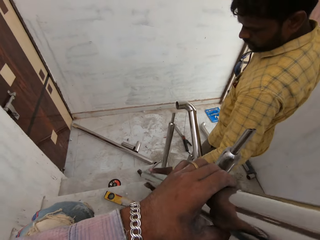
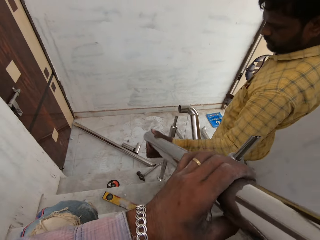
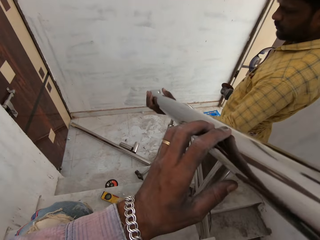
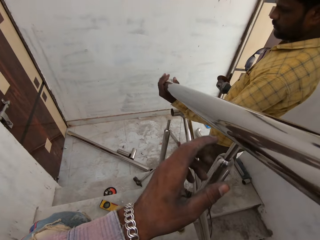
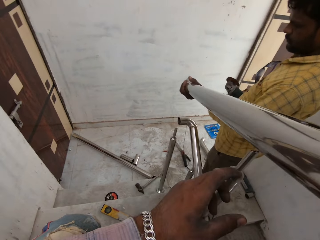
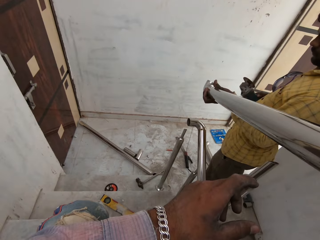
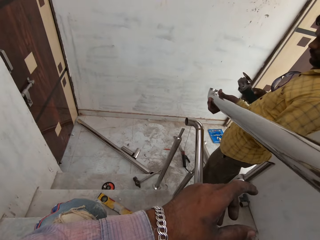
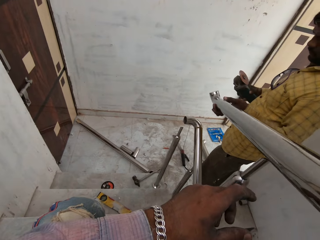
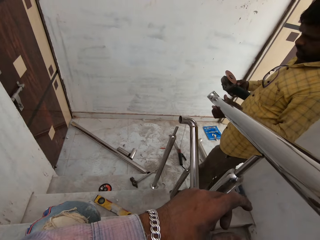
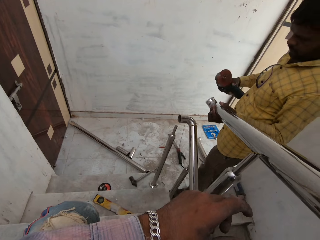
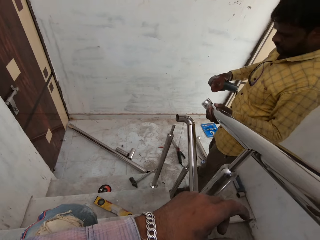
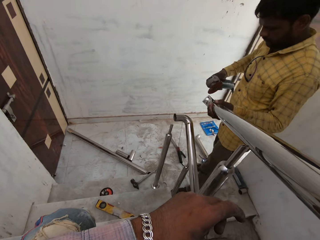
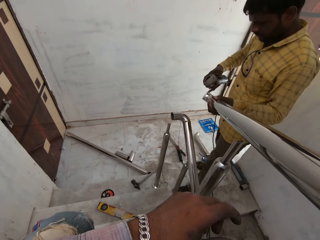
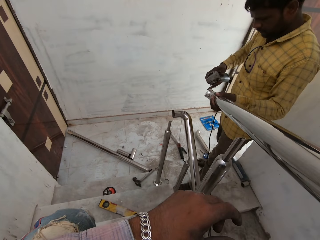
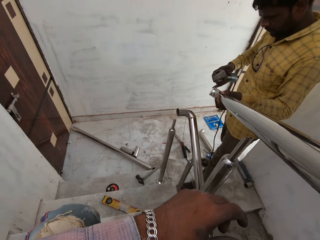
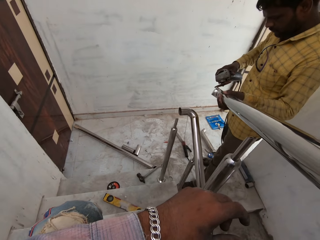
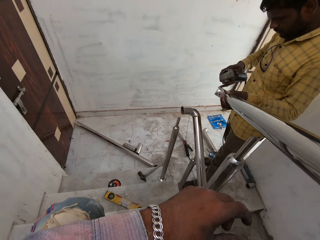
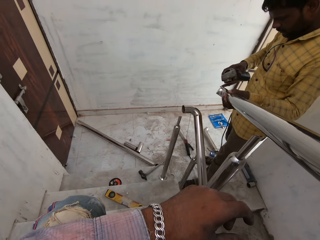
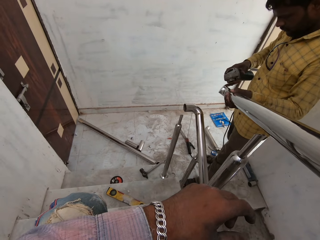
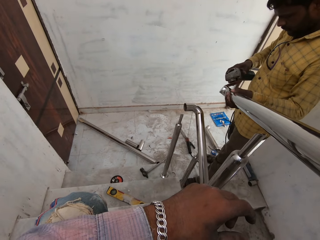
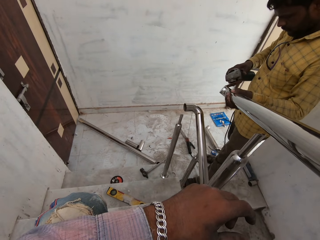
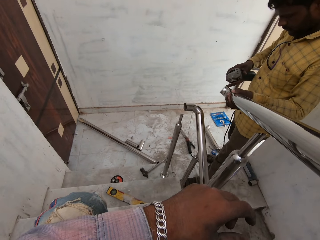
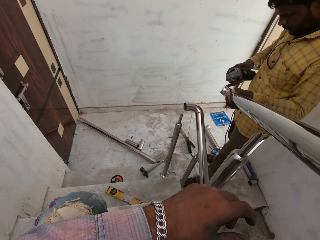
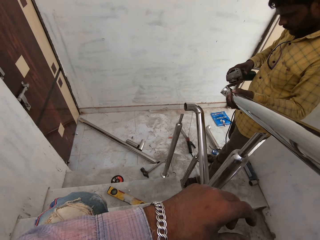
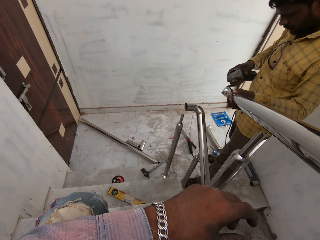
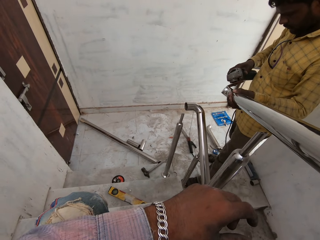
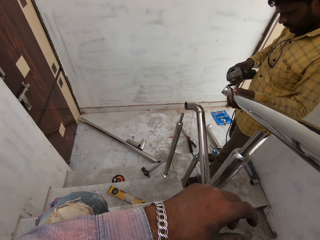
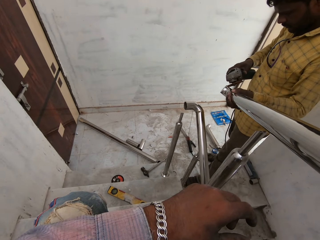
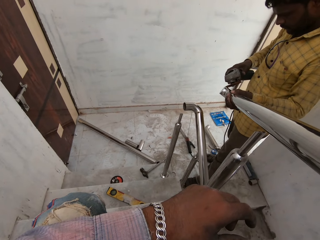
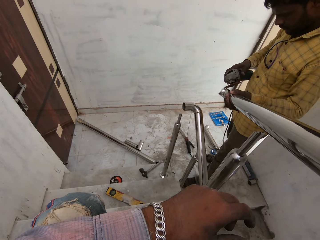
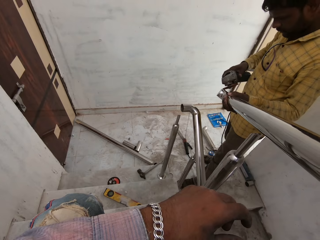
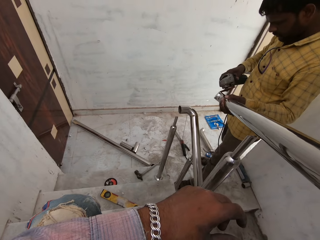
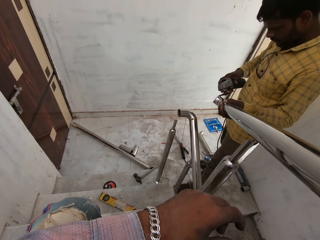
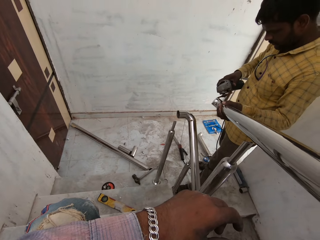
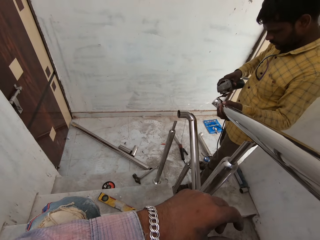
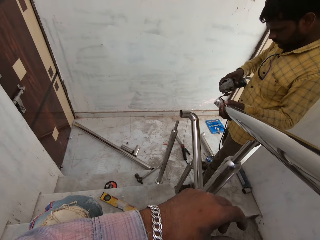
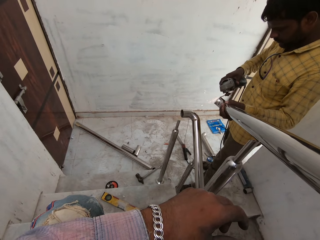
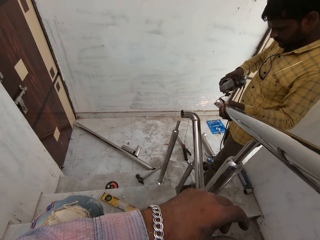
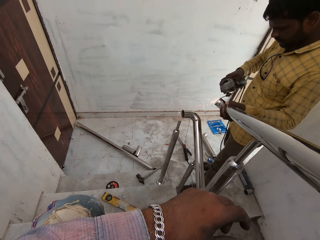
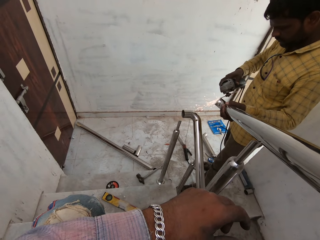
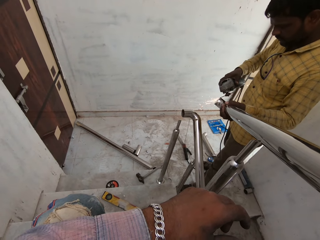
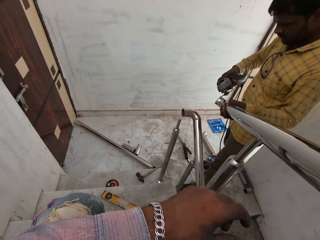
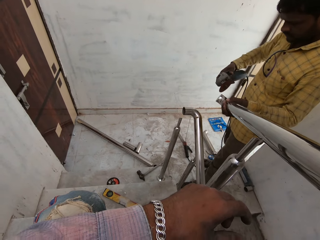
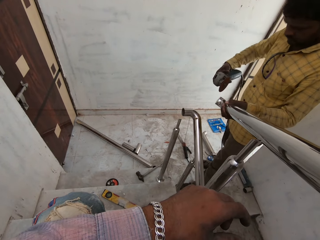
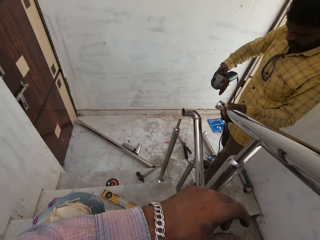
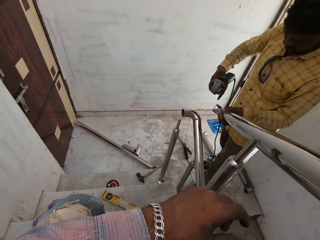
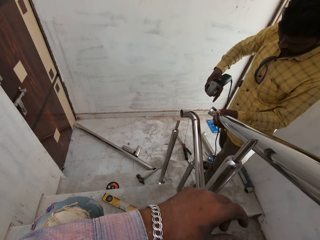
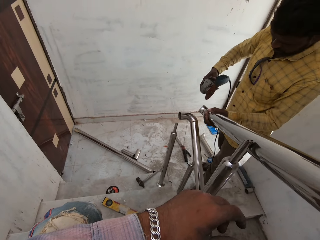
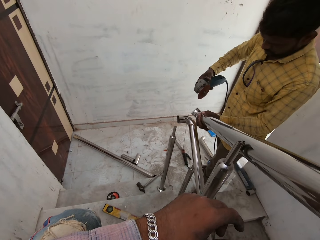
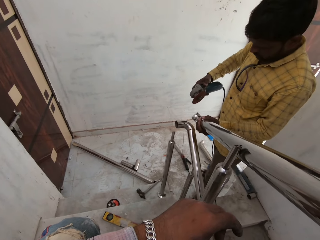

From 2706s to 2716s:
The man lifts the aluminum rod from the ground with his left hand. The man fixes the metal rod. The man sharpens the aluminum rod in his left hand with the cutting machine in his right hand. The man cuts the metal rod.

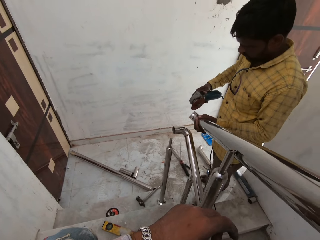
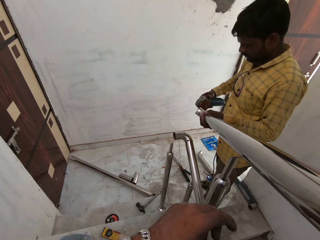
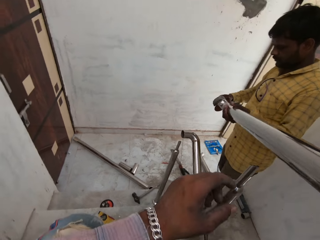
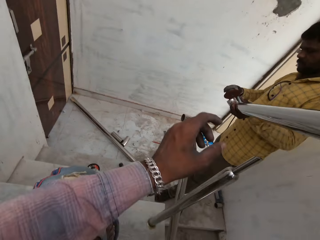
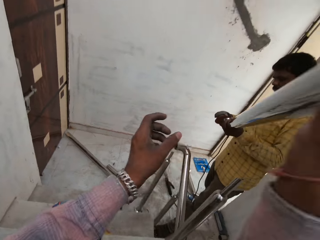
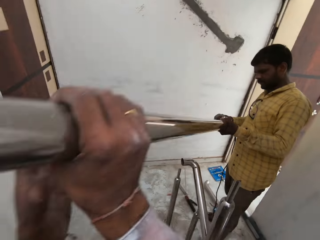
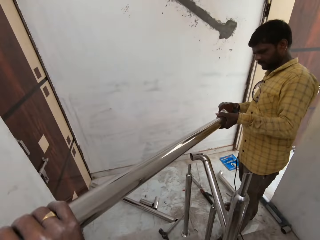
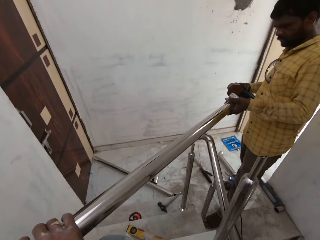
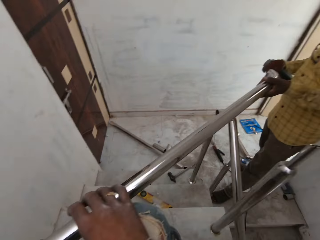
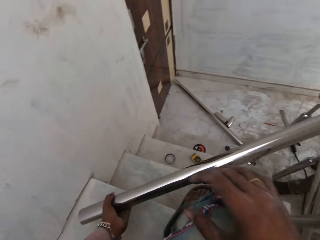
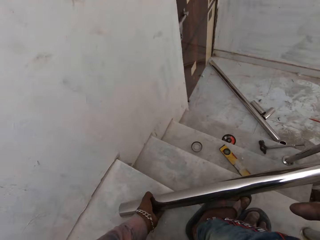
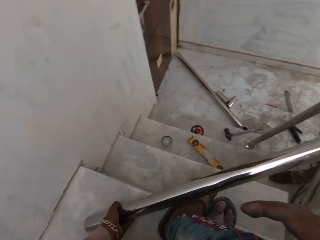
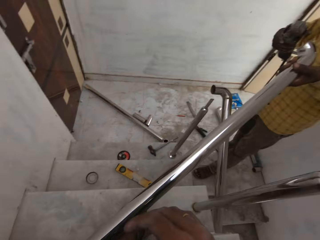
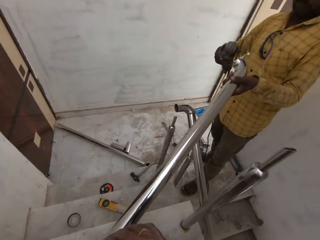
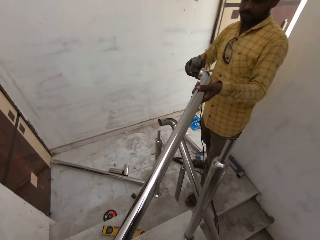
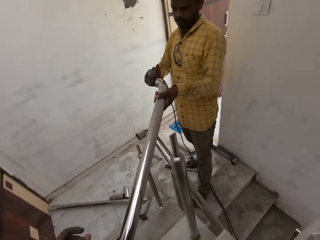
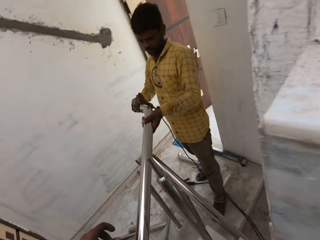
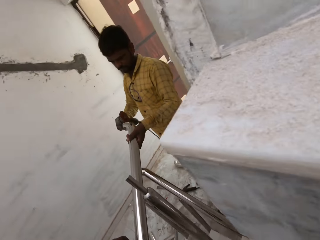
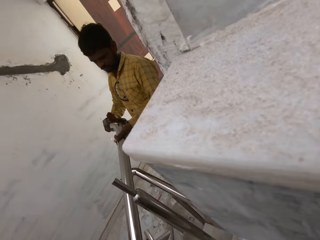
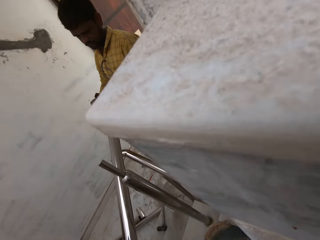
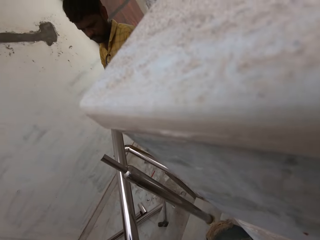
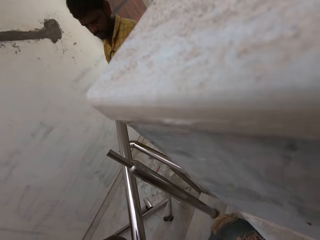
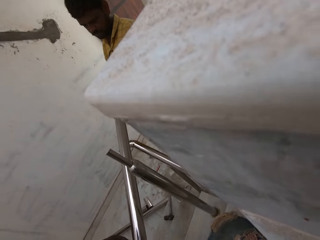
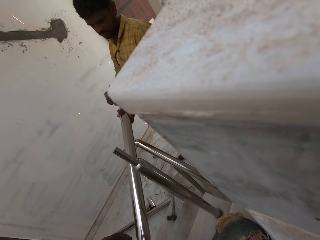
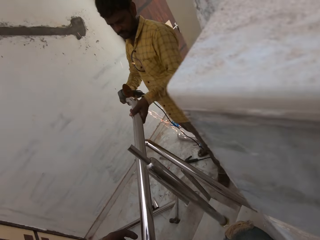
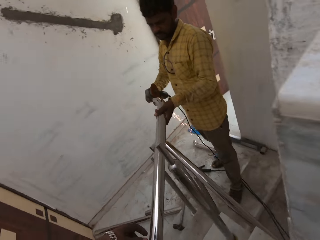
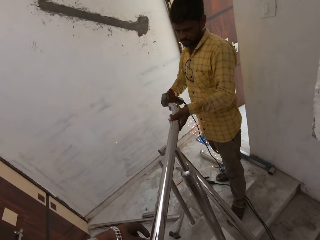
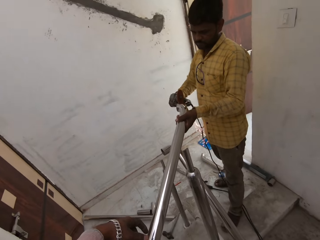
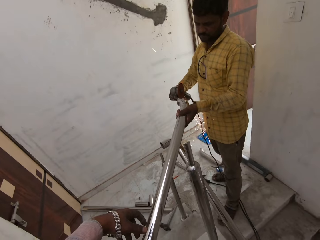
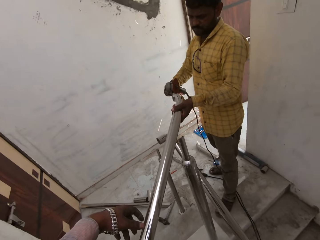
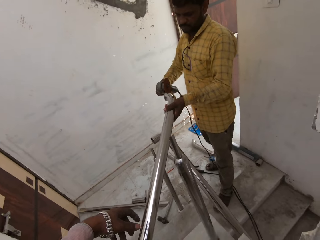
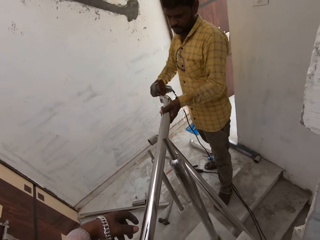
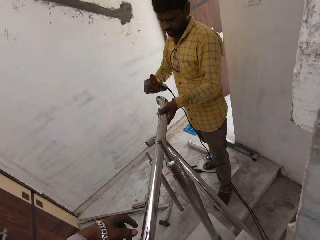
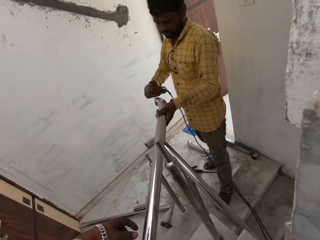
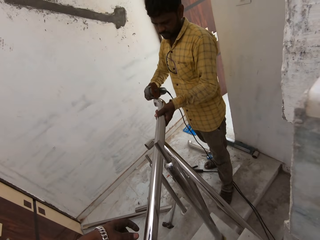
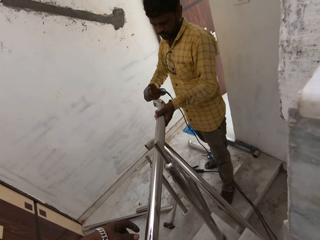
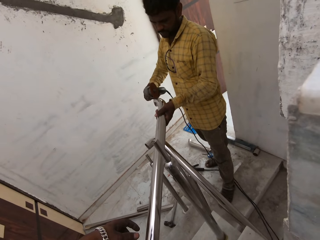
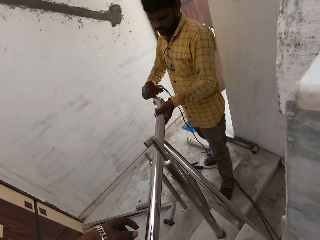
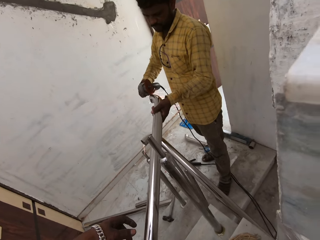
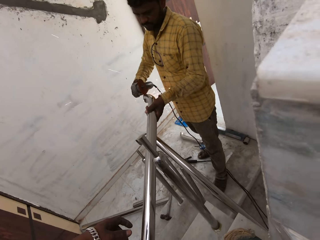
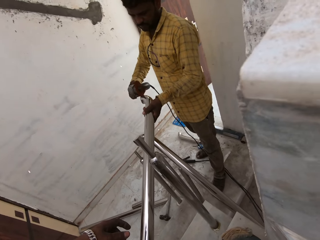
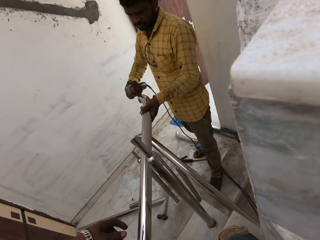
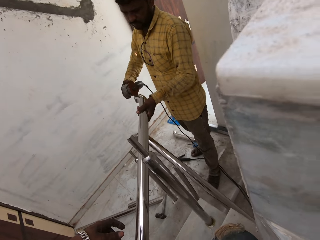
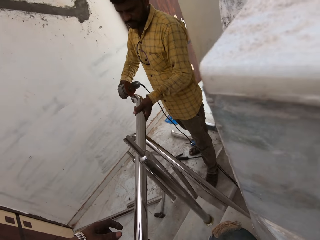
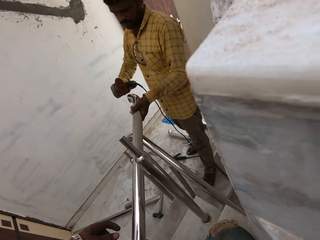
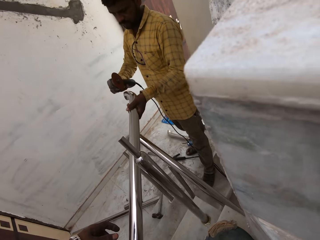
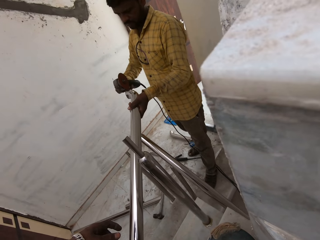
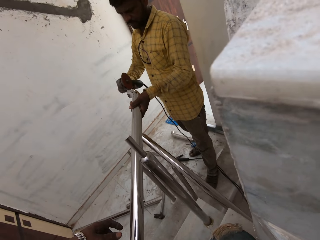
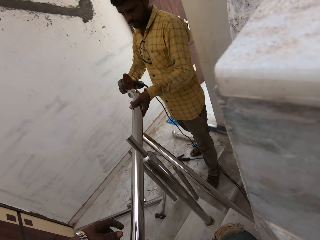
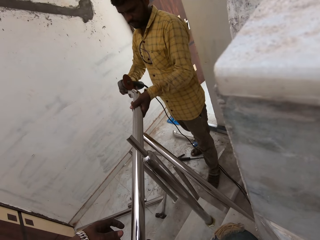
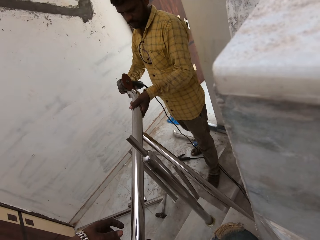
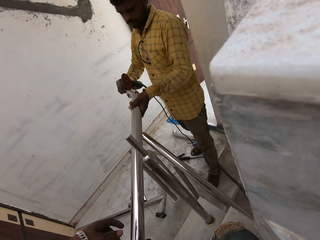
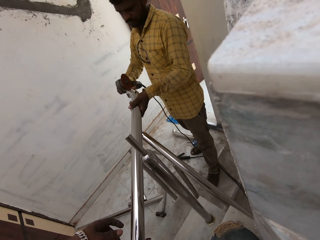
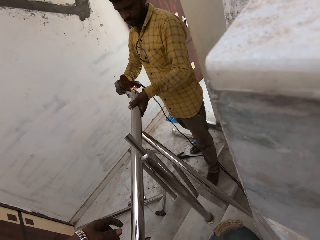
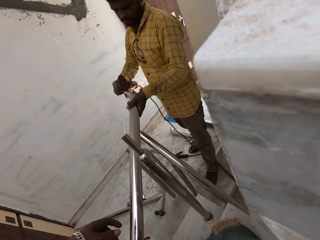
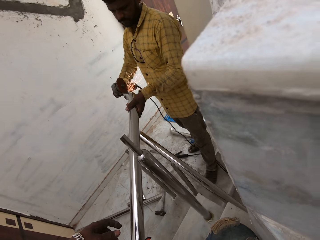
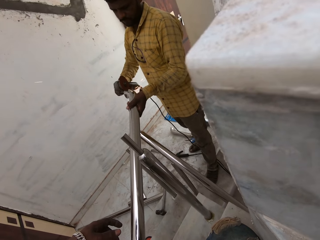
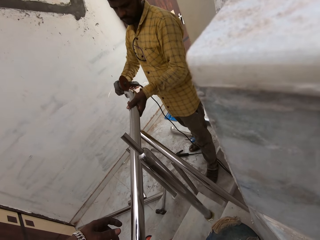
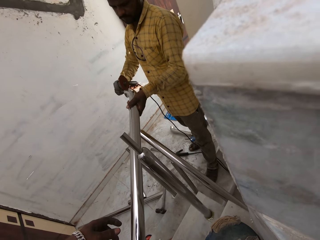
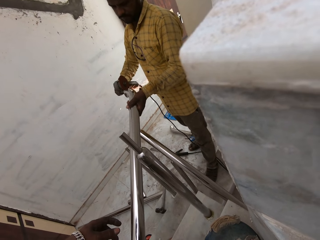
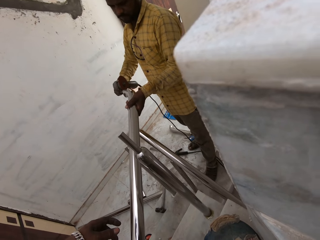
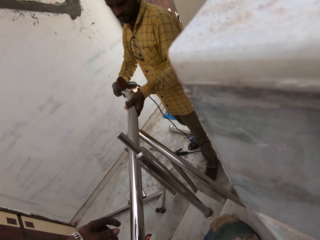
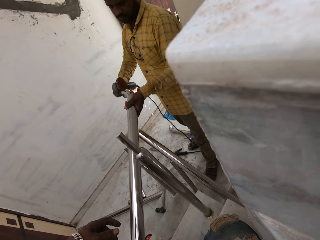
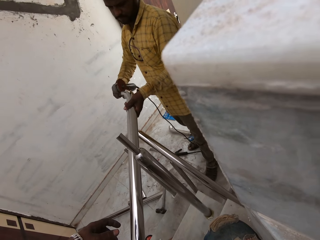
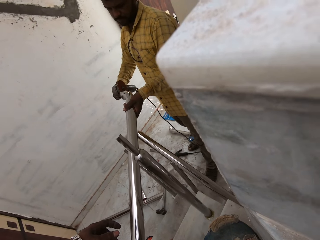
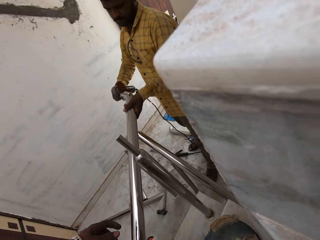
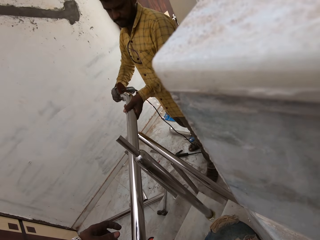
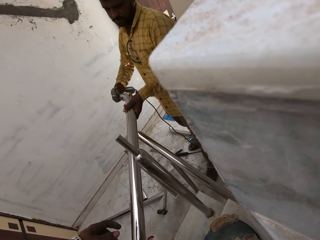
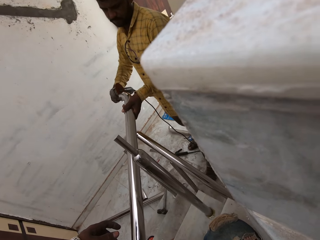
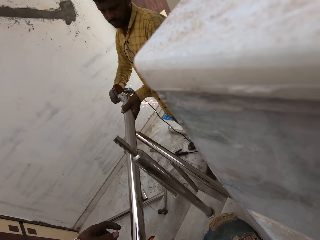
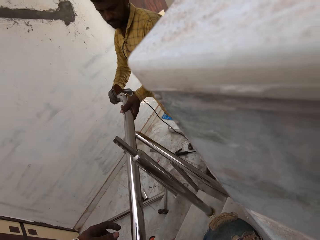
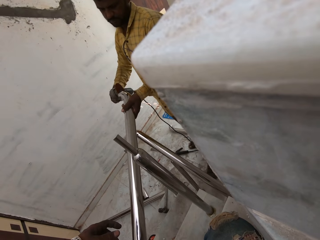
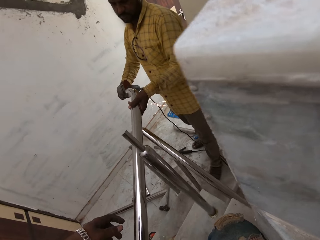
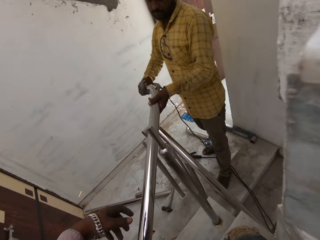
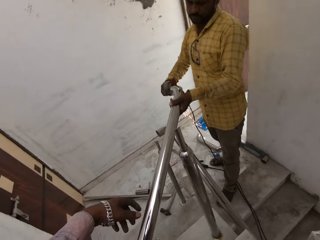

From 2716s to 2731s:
The camera wearer passes the metal tube from his right hand to his left hand. He places the metal tube on a staircase with his left hand. The man starts the angle grinder with his right hand. The man cuts the metal tube in his left hand with the angle grinder in his right hand. The camera wearer looks.
